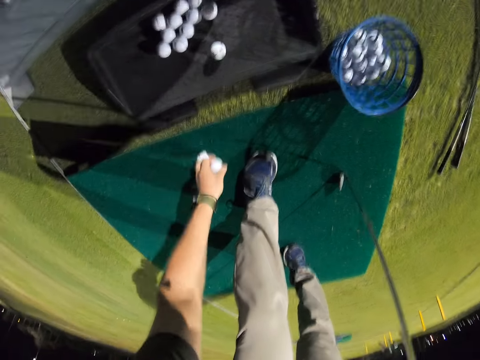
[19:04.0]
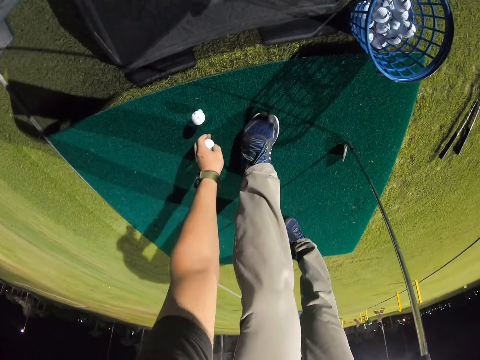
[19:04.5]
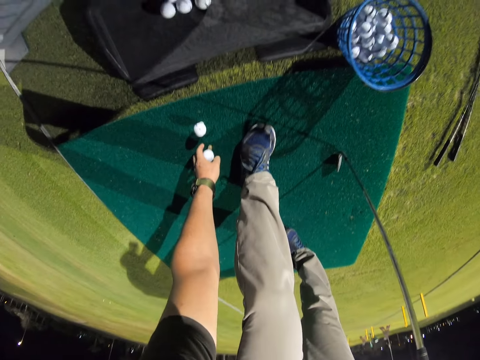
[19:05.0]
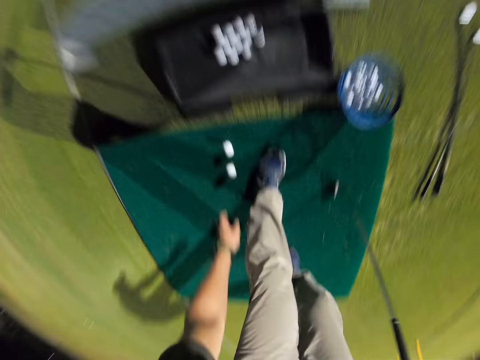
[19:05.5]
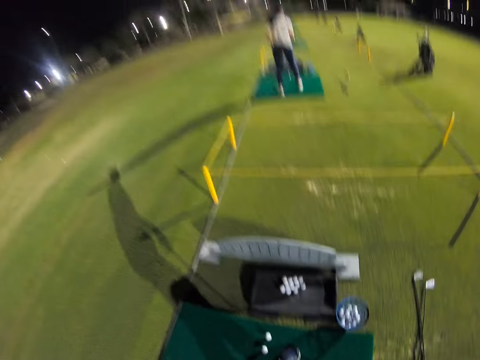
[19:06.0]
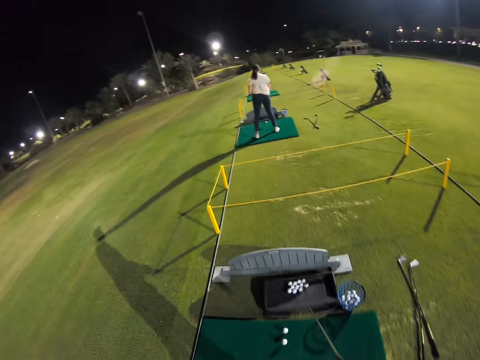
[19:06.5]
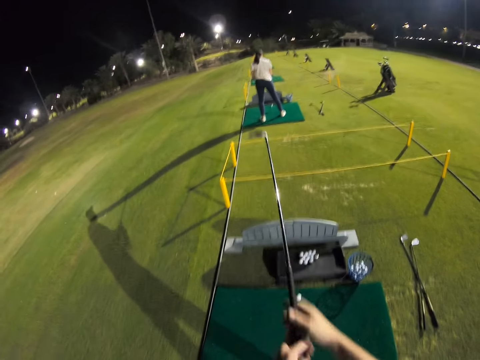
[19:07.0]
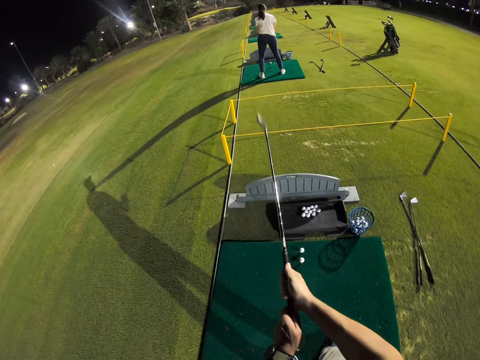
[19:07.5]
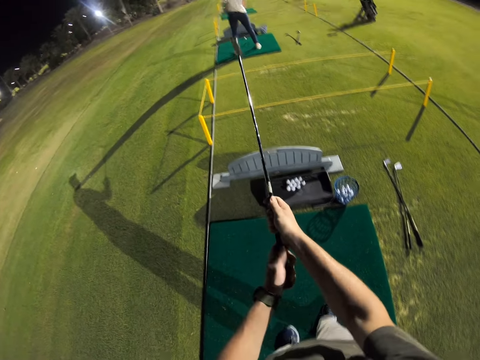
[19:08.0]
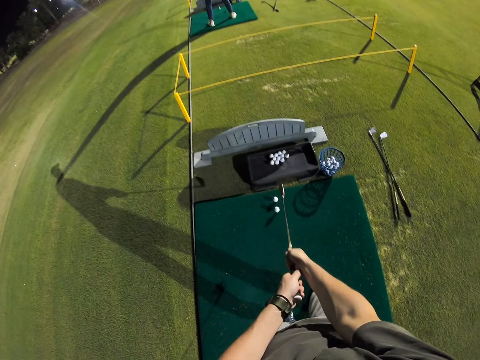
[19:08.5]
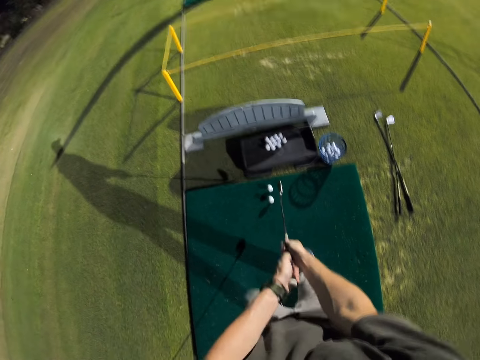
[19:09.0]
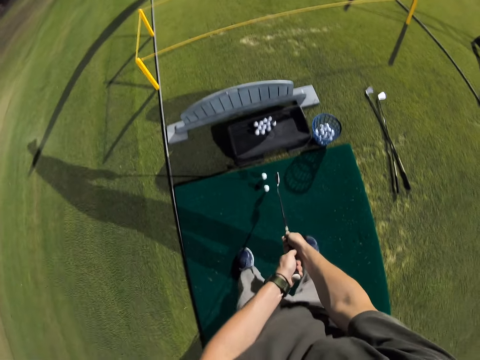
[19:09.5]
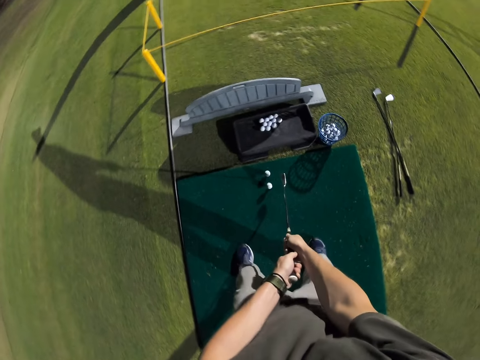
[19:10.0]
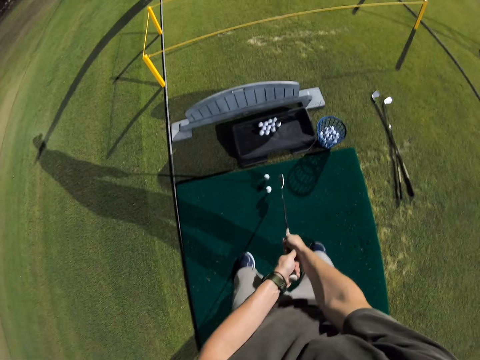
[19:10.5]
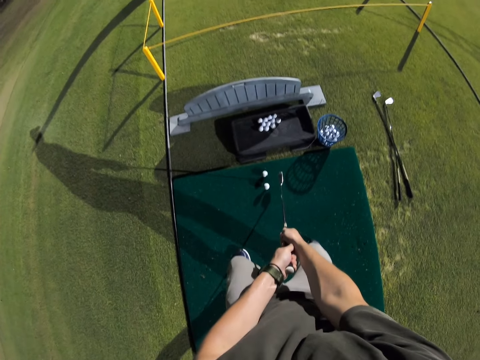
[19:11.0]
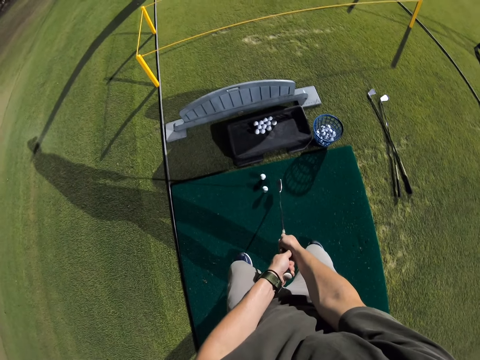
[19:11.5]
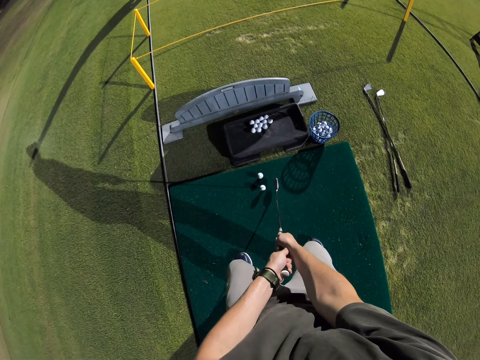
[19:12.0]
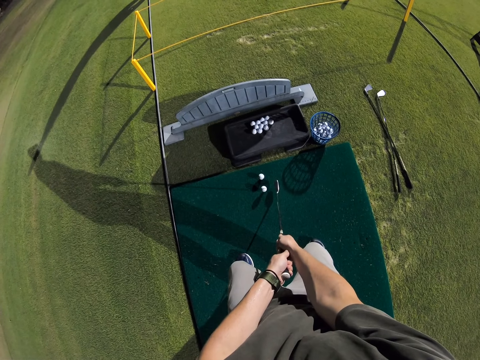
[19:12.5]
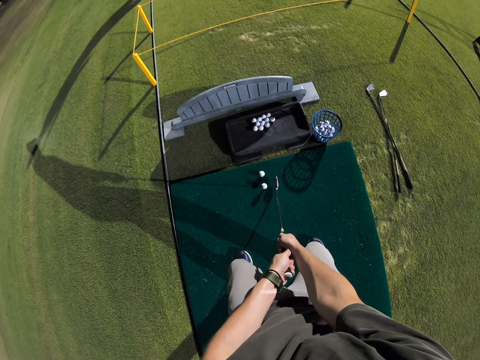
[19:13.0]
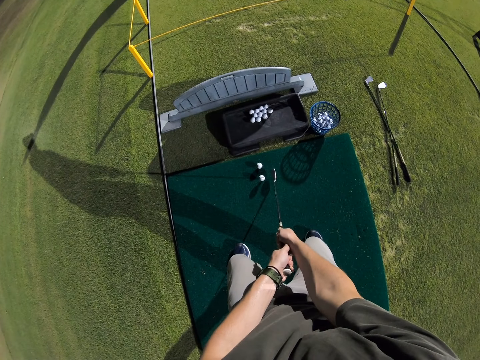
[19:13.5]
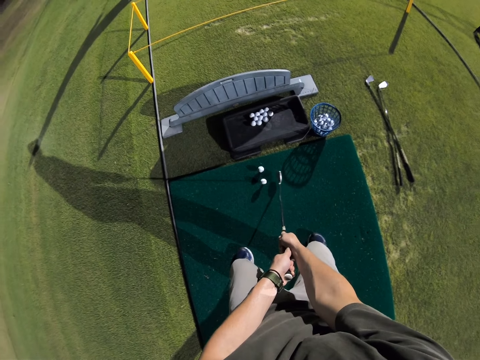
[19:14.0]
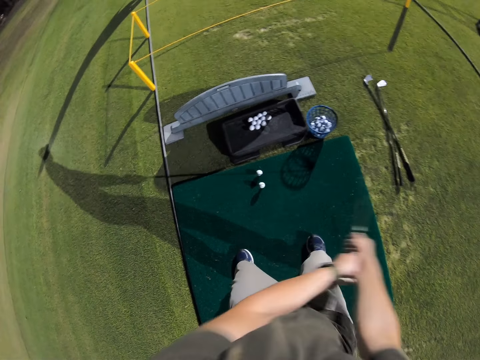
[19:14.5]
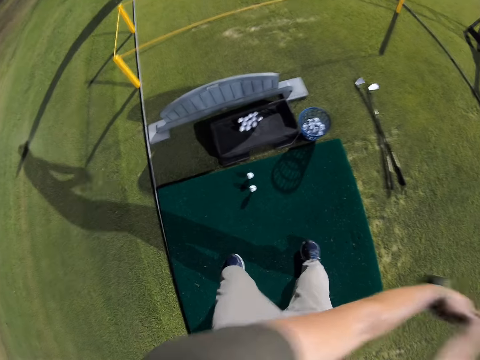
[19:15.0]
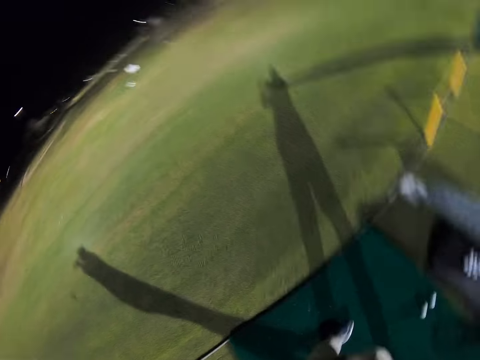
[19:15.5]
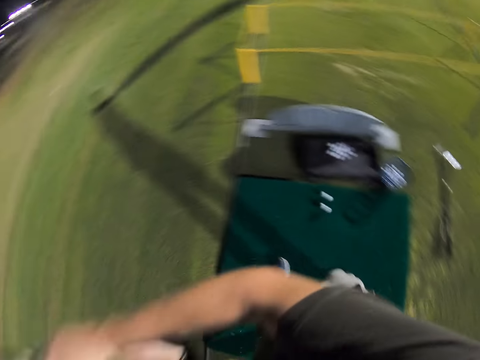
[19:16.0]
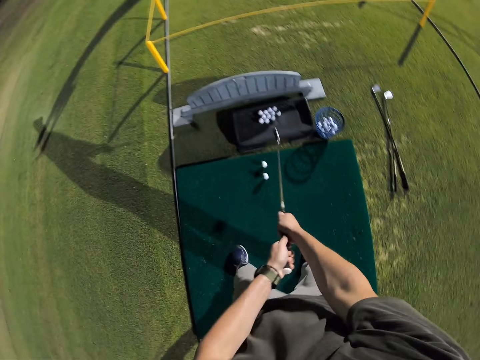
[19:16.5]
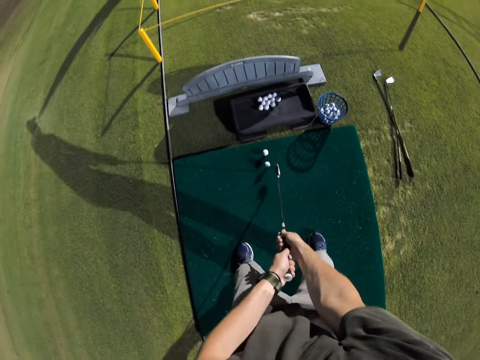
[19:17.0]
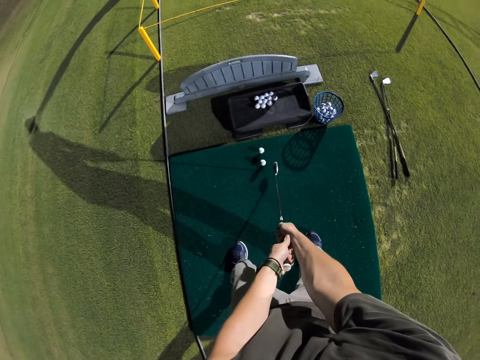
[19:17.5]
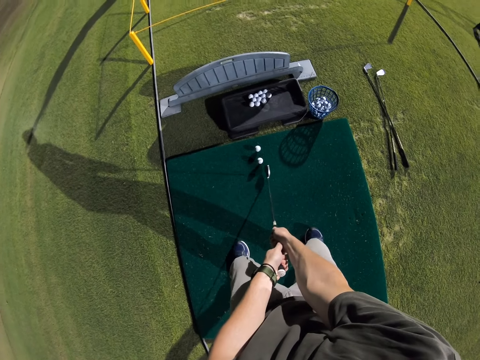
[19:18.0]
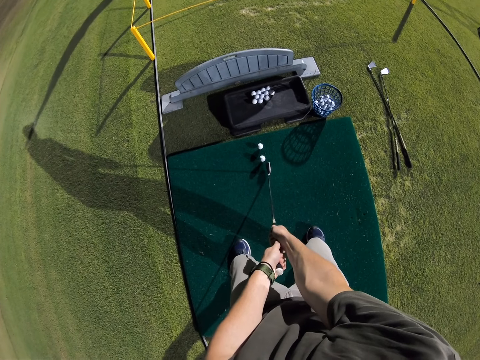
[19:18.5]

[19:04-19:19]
The camera wearer picks up a golf ball and puts the golf ball on a golf ball stand. They get ready to hit the ball with a golf club. They hold the putter to position. They swing the putter. They miss the golf ball.

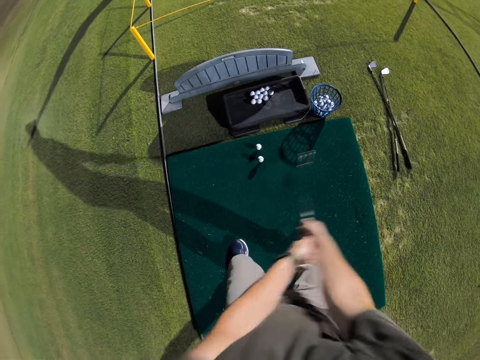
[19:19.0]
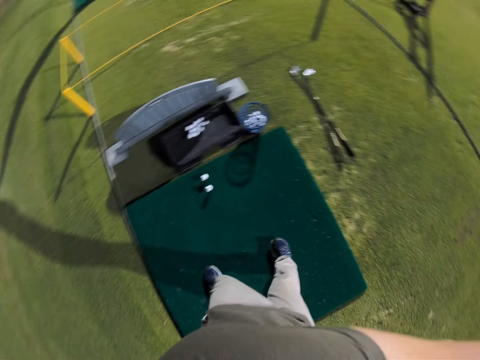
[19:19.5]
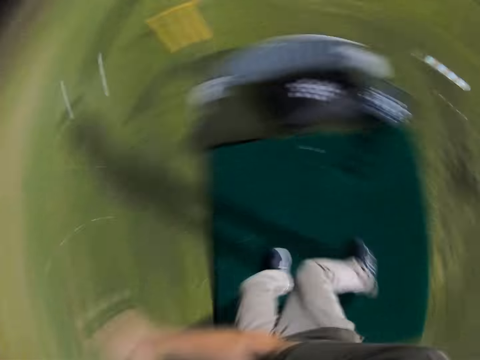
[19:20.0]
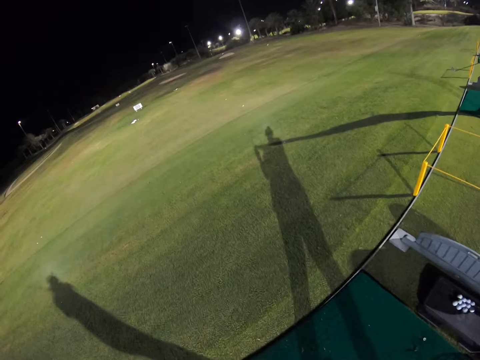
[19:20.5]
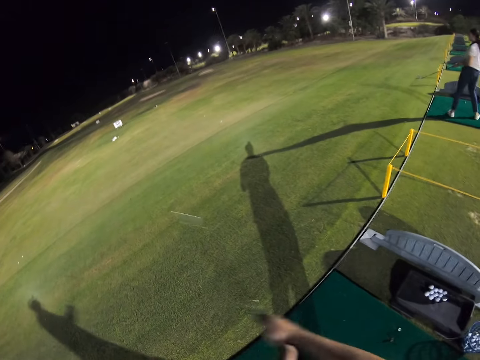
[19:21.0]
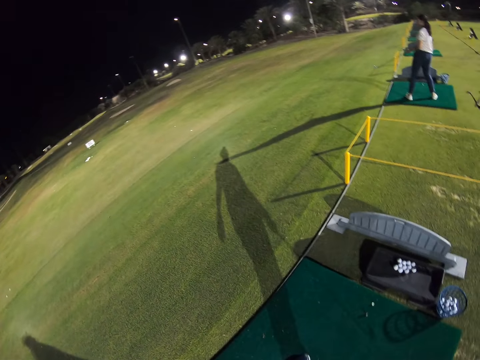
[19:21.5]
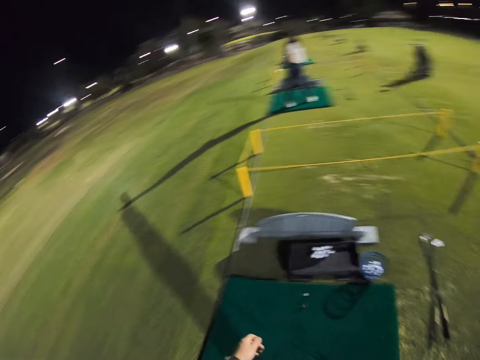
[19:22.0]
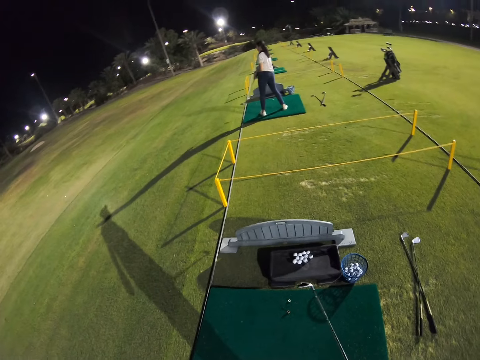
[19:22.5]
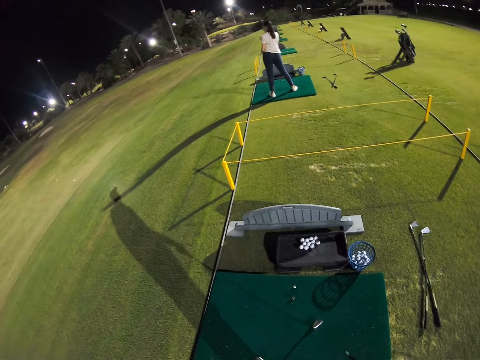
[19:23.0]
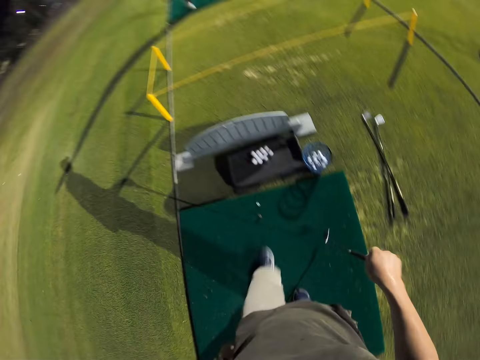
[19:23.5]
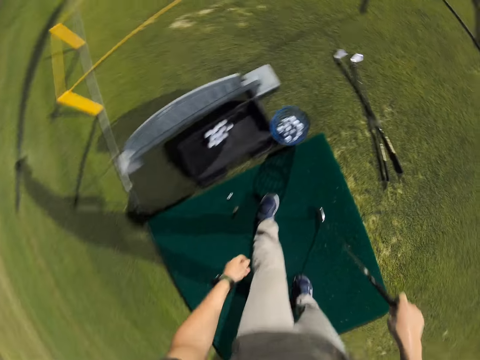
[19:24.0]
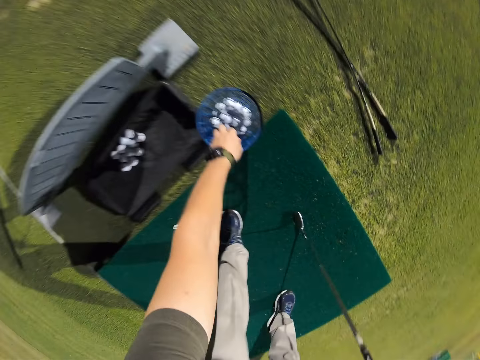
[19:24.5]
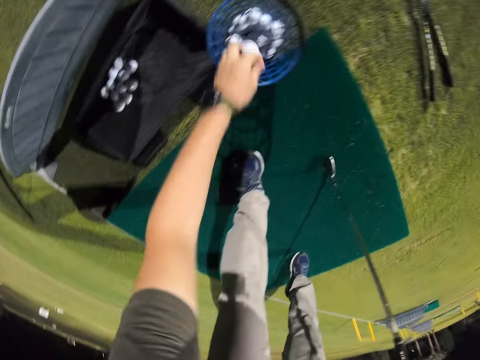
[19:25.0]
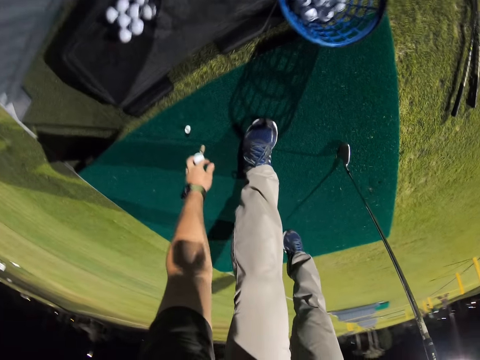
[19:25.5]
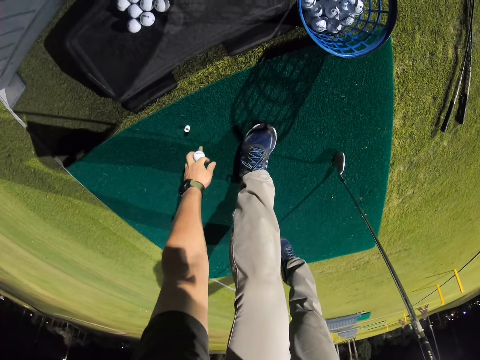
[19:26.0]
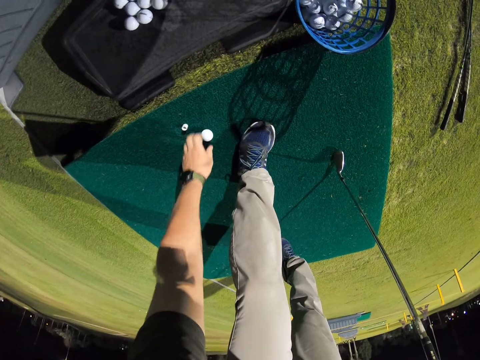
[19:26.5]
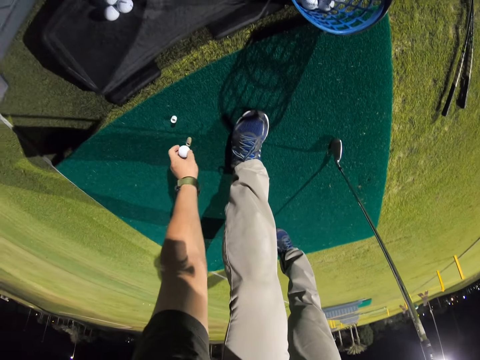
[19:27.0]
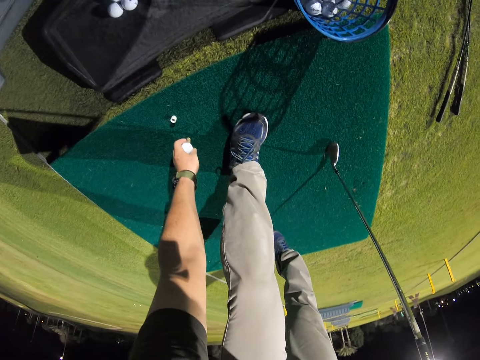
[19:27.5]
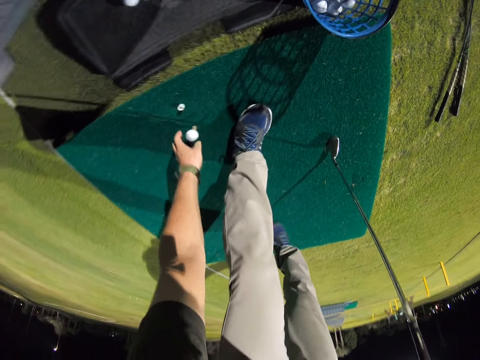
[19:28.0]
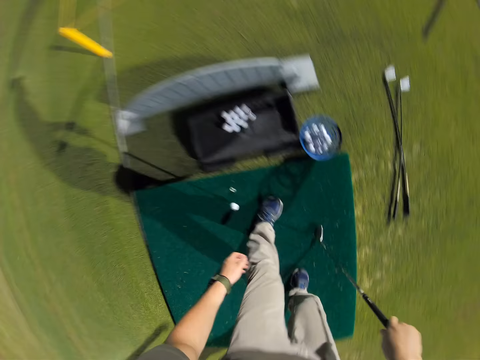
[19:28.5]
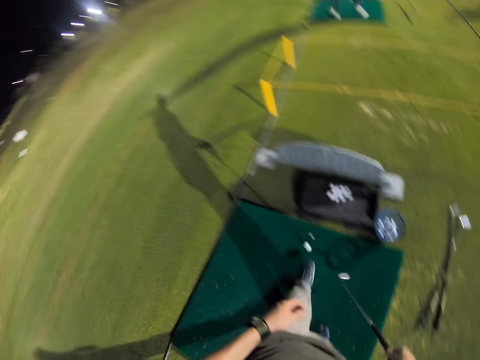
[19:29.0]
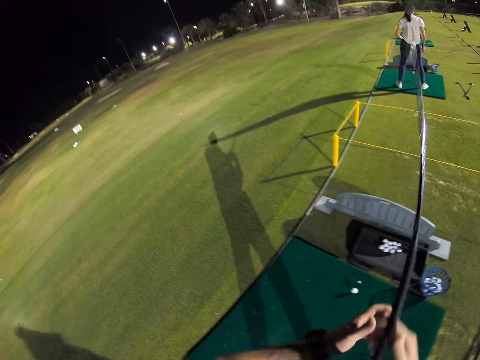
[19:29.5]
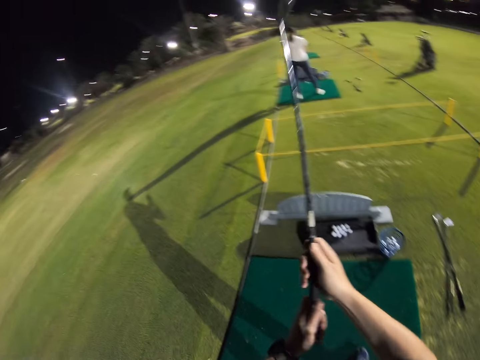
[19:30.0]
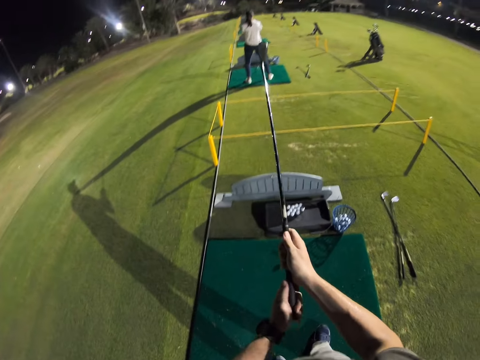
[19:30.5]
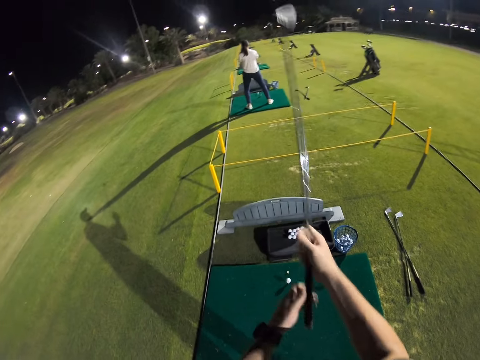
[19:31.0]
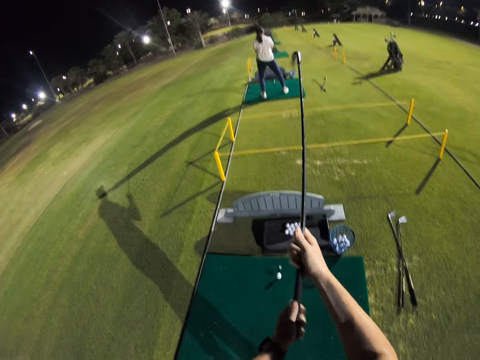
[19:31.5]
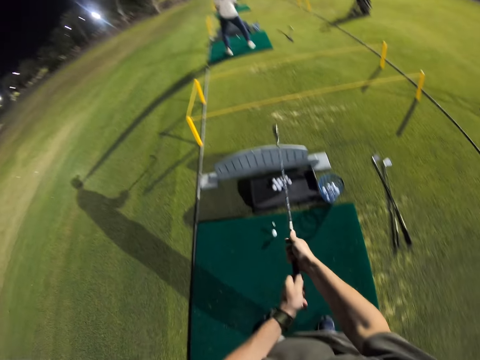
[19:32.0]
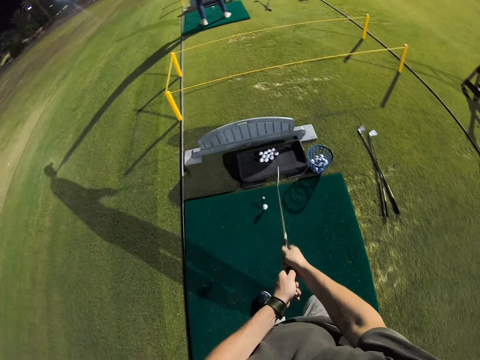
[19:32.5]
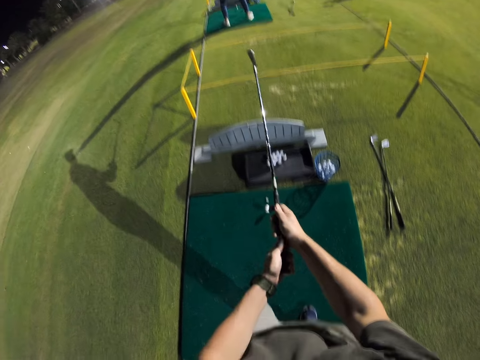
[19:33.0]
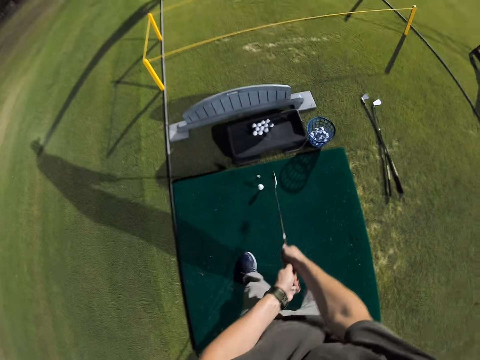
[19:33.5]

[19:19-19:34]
The camera wearer hits the golf ball. They take some golf balls from the basket. They put a golf ball on the golf ball stand. They get ready to hit the ball with a golf club.
